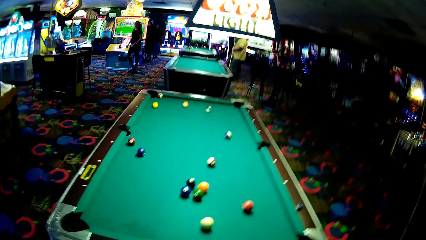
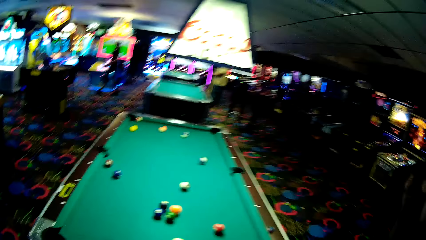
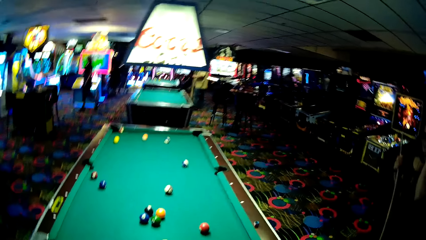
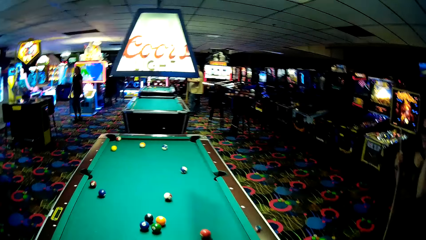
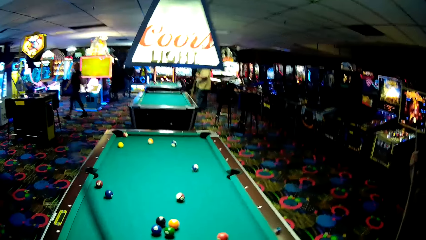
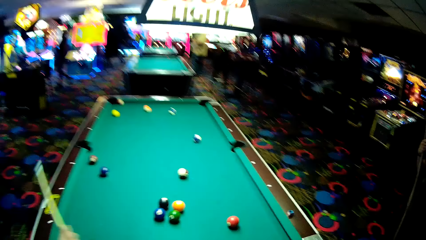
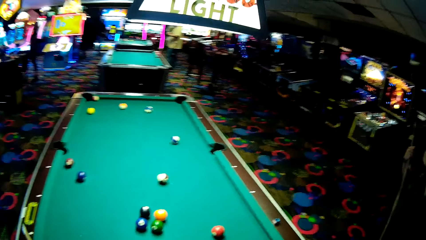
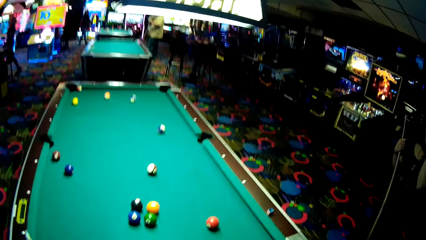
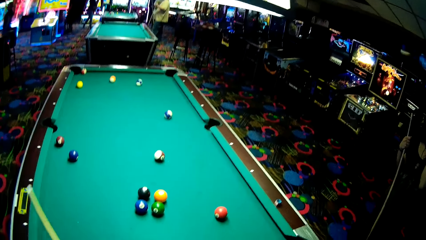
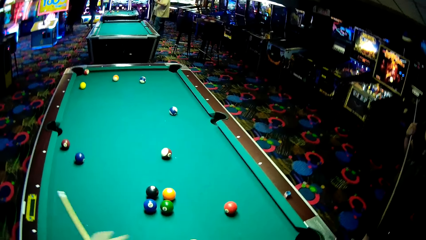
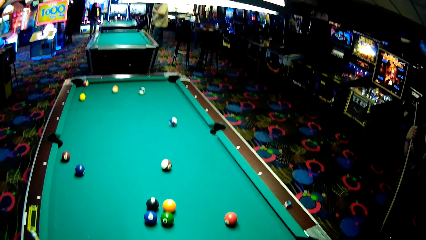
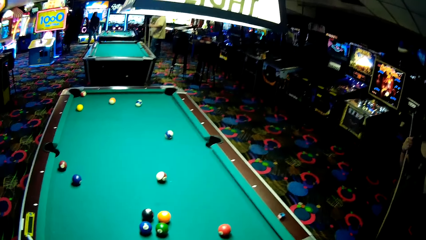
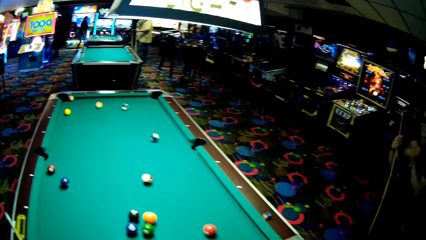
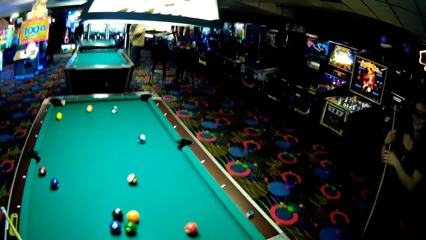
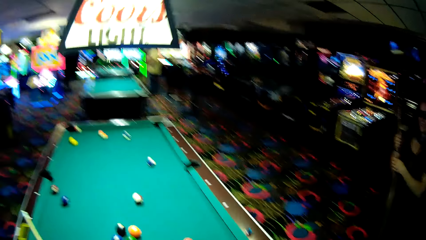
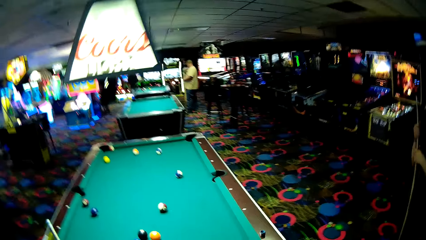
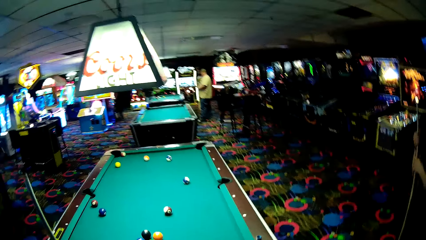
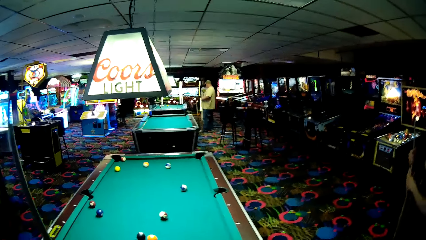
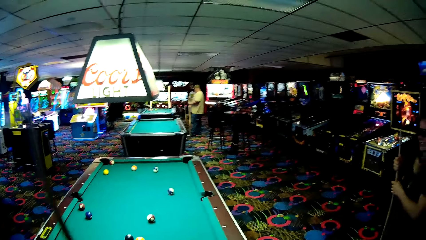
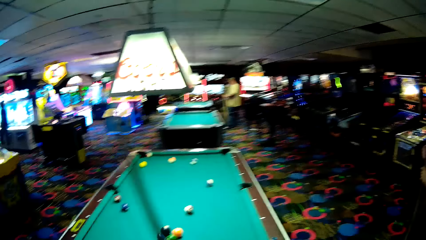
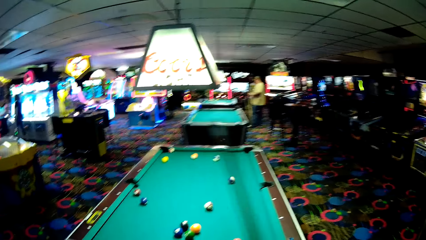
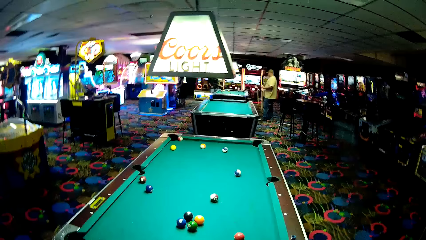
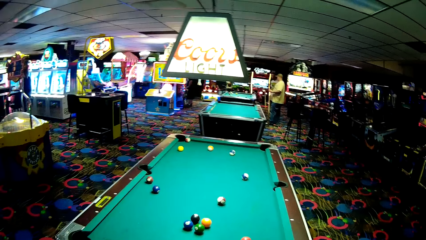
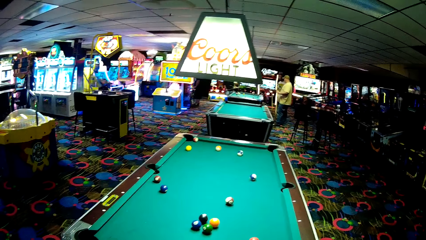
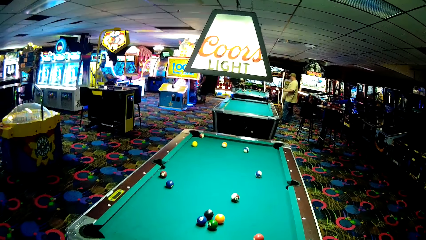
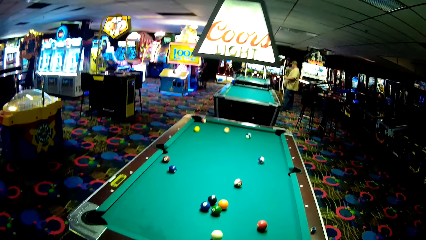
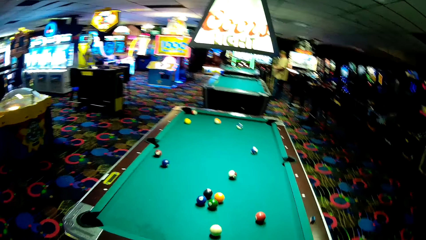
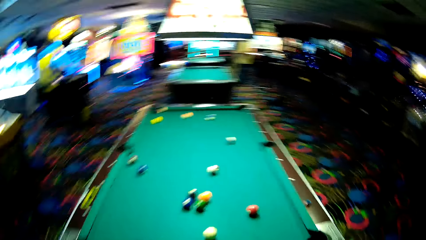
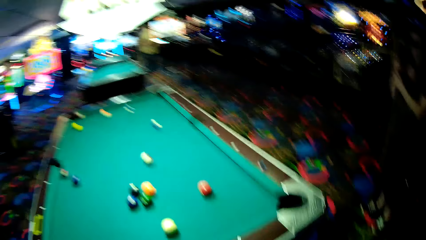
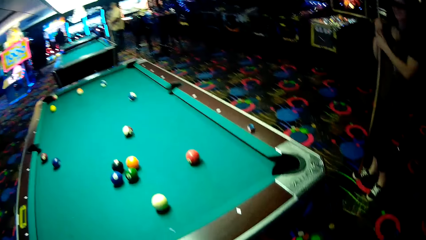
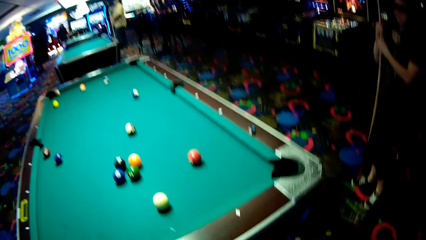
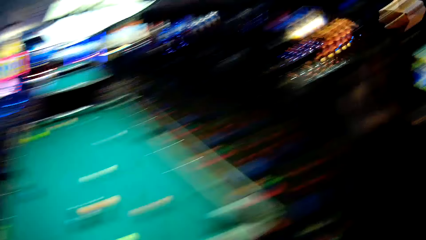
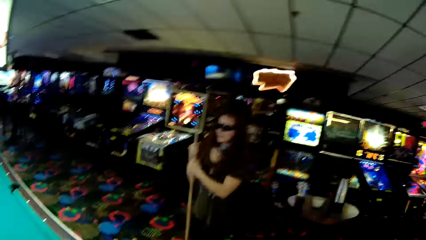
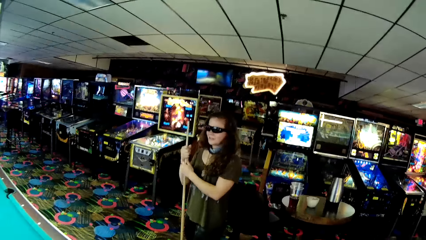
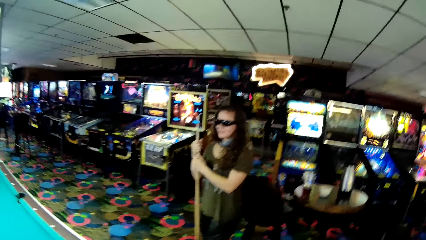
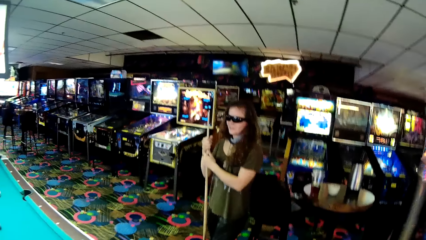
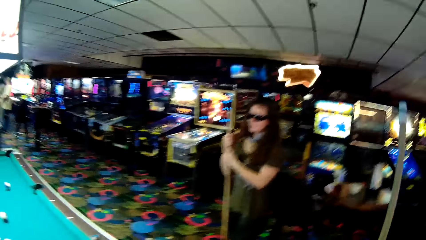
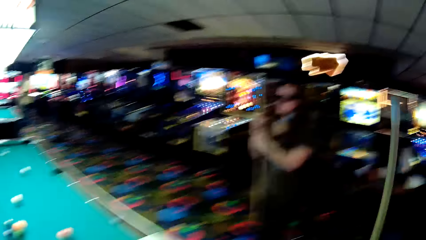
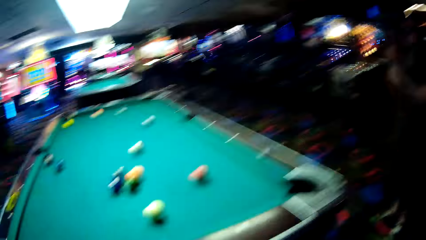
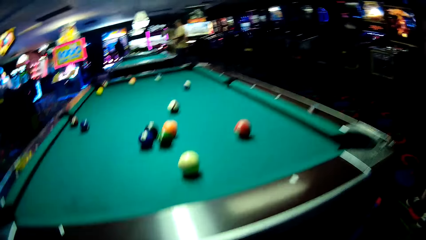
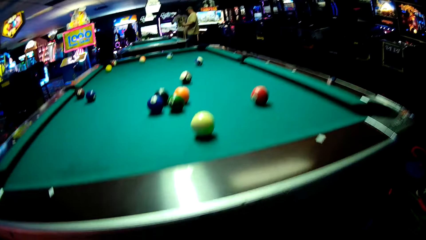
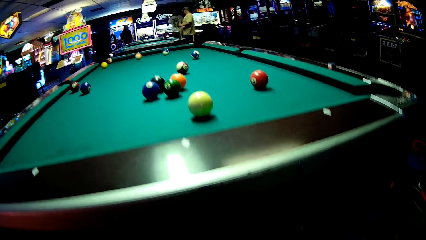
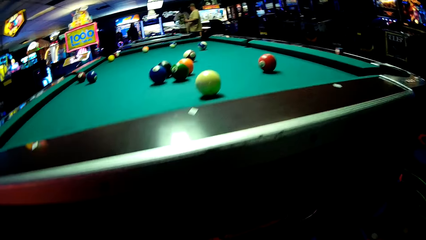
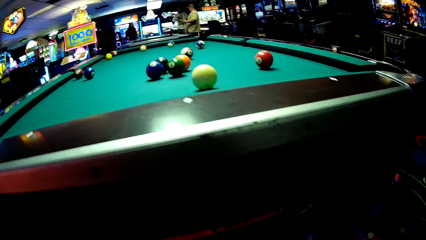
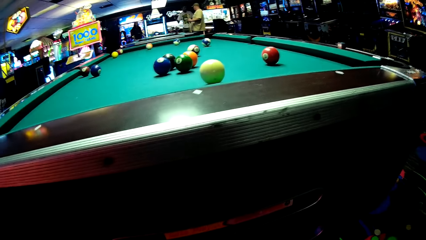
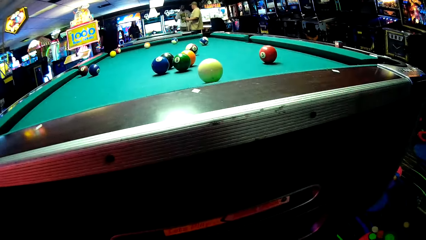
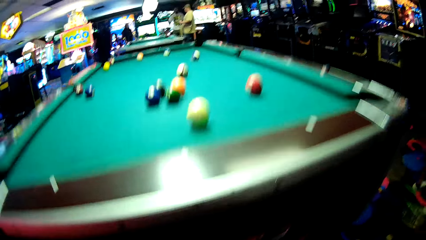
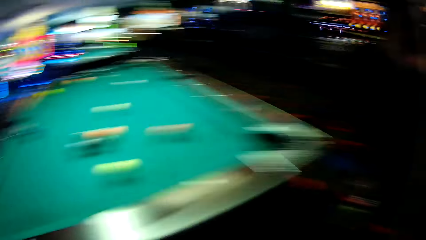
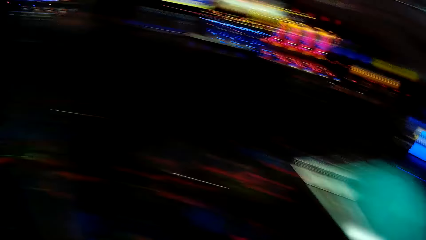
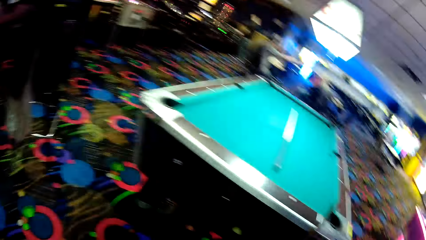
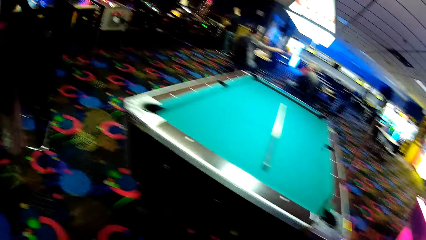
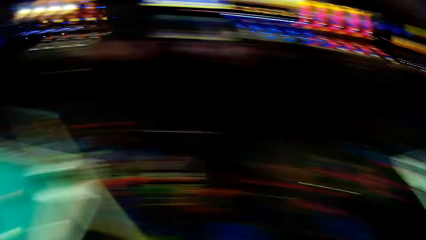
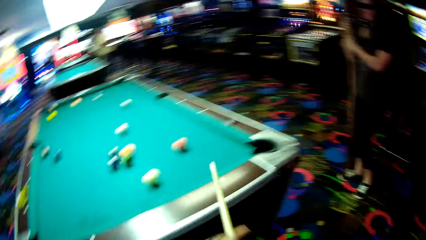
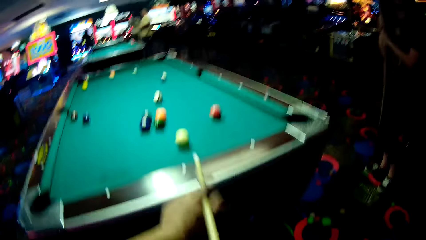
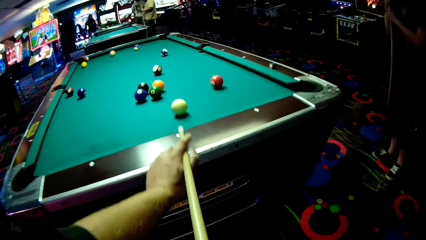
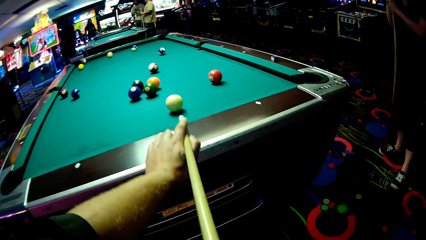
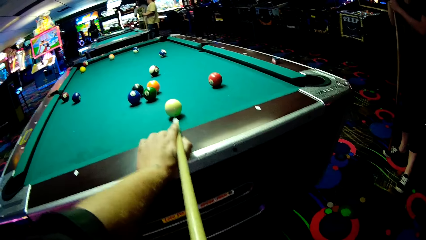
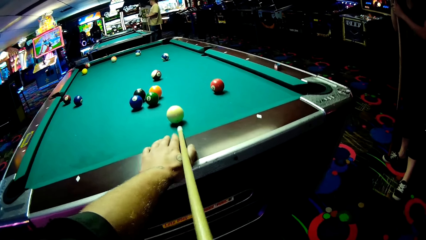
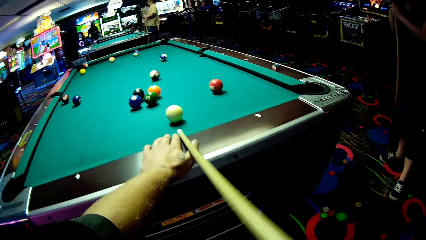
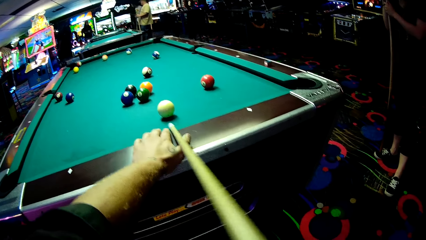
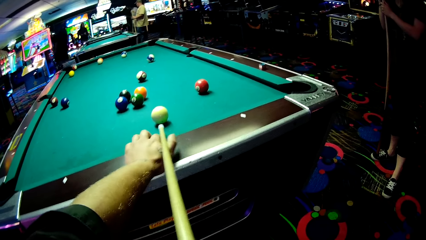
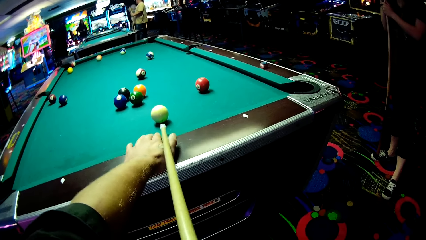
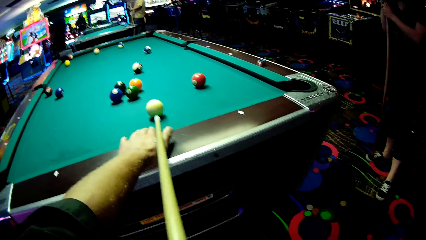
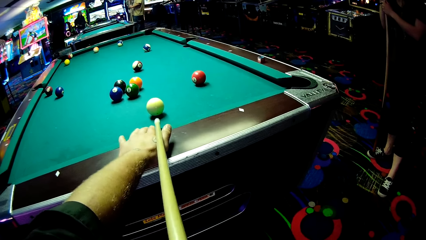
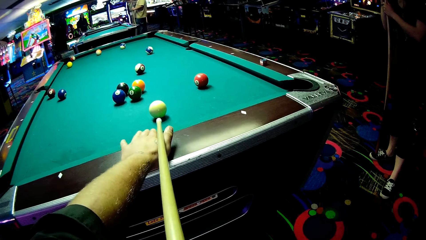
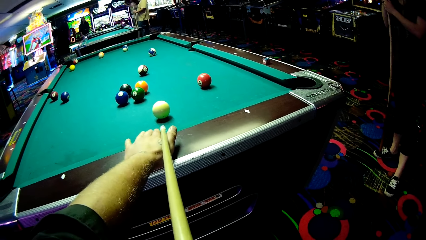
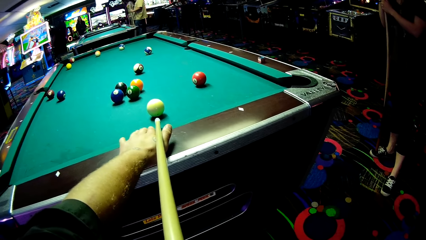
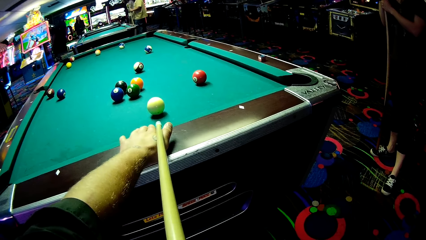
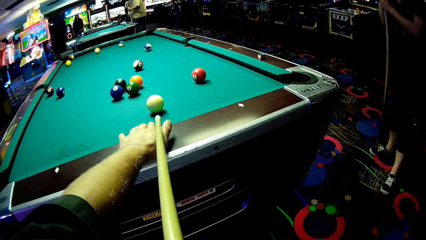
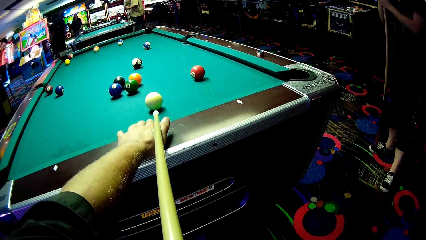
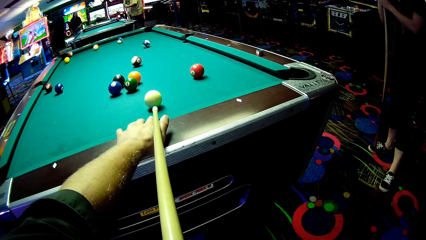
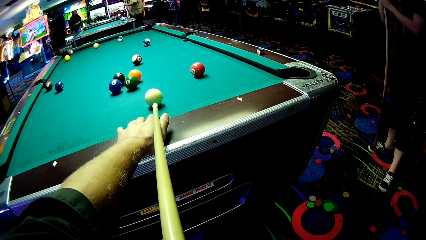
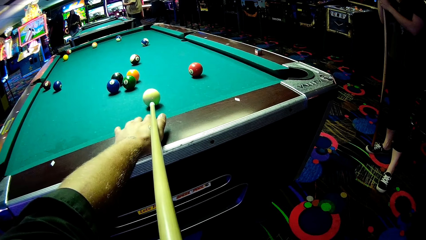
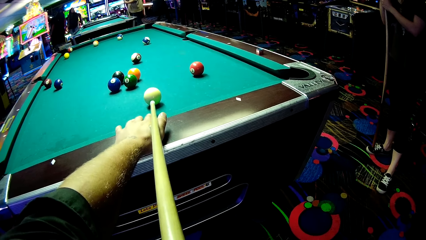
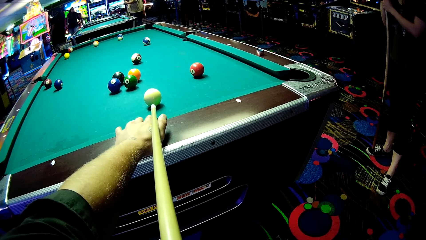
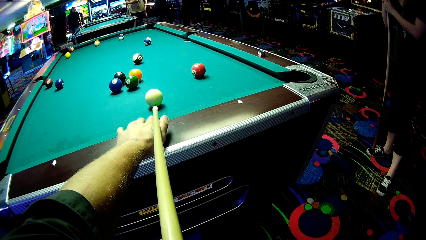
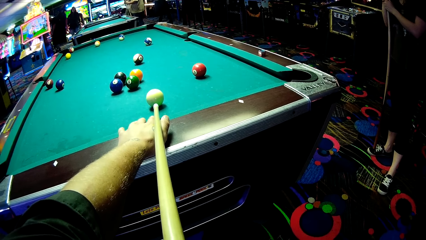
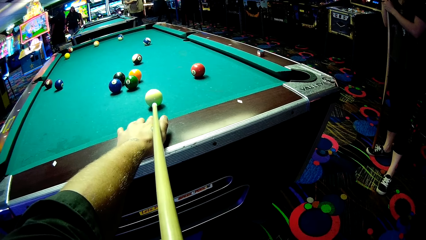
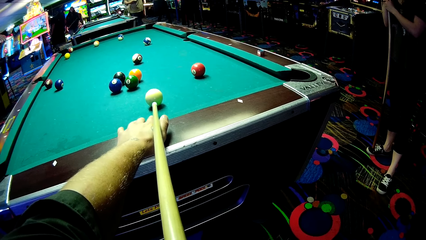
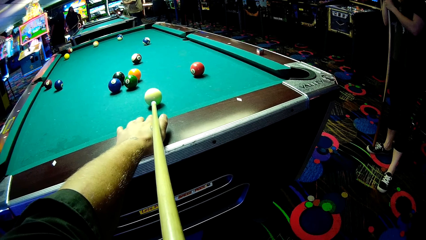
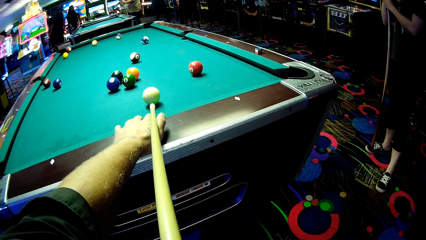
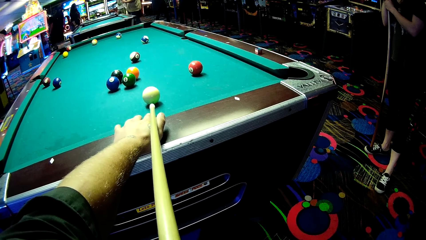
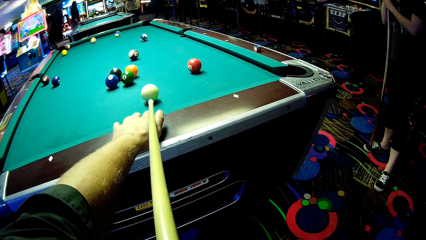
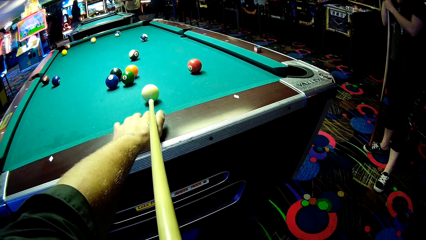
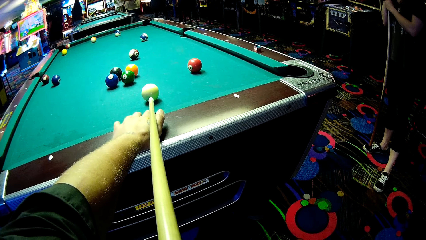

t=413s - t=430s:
The camera wearer talks to a woman. They hold a pool cue.
